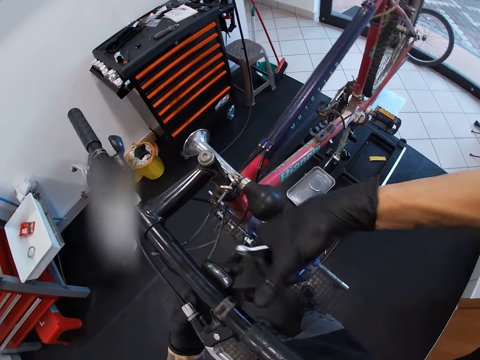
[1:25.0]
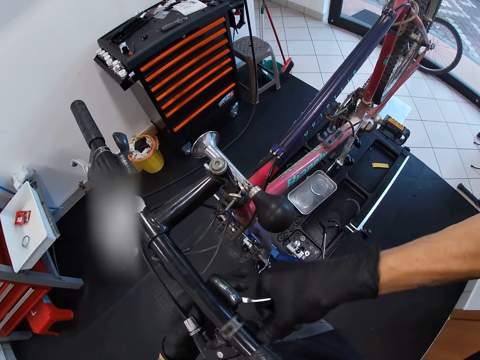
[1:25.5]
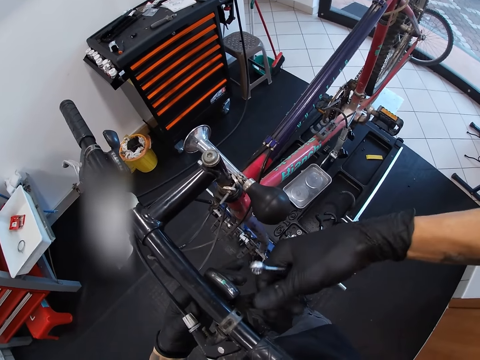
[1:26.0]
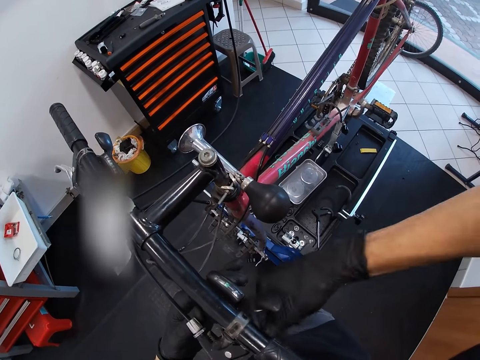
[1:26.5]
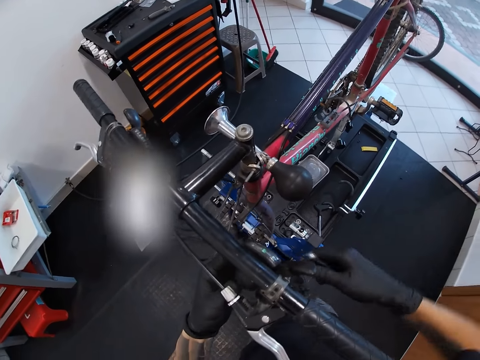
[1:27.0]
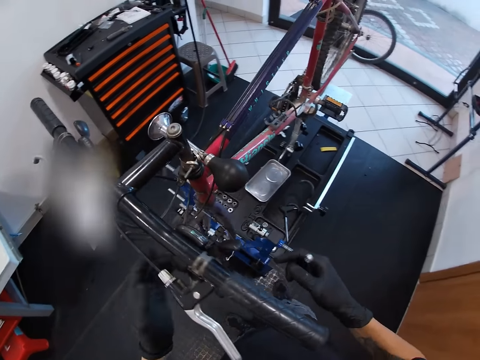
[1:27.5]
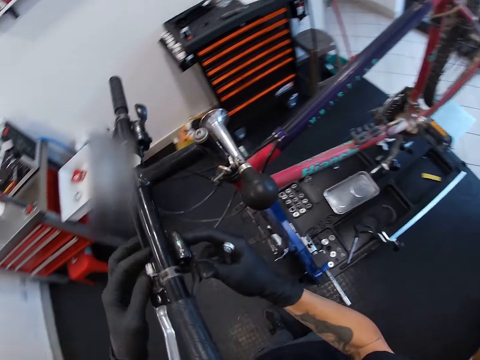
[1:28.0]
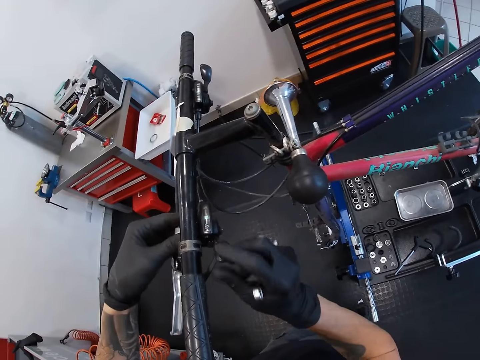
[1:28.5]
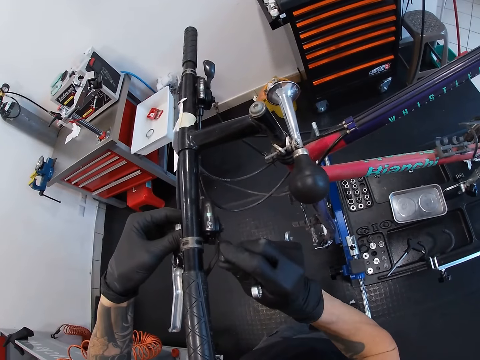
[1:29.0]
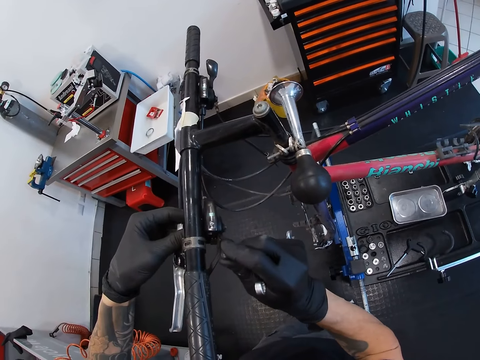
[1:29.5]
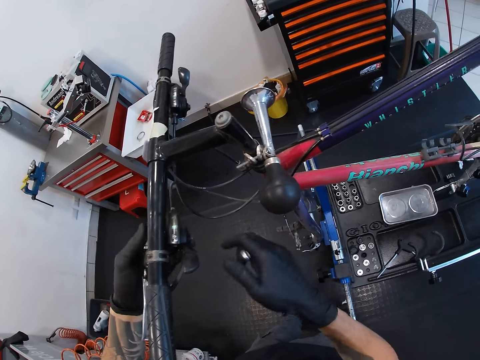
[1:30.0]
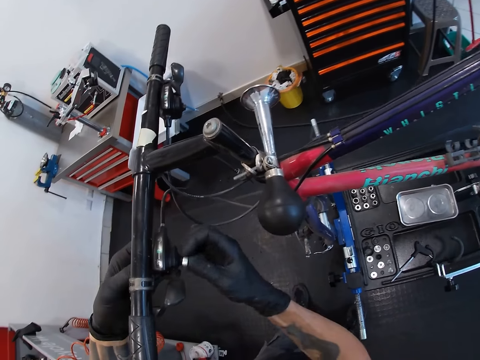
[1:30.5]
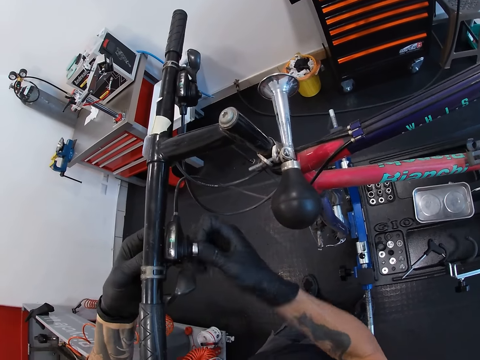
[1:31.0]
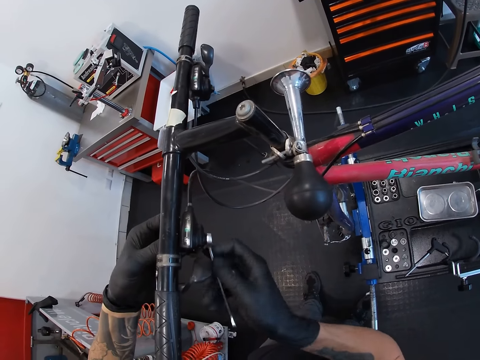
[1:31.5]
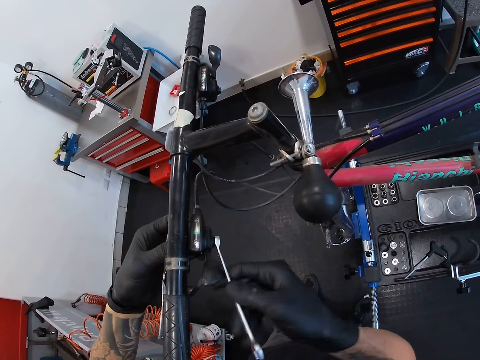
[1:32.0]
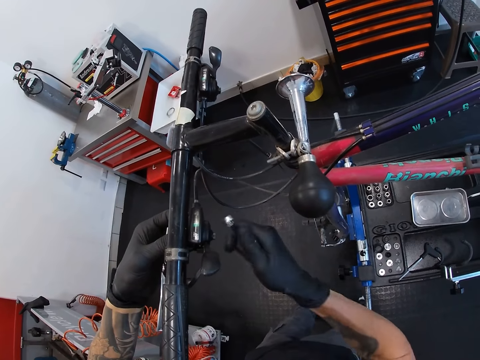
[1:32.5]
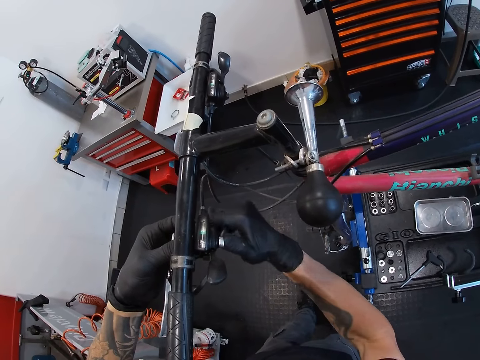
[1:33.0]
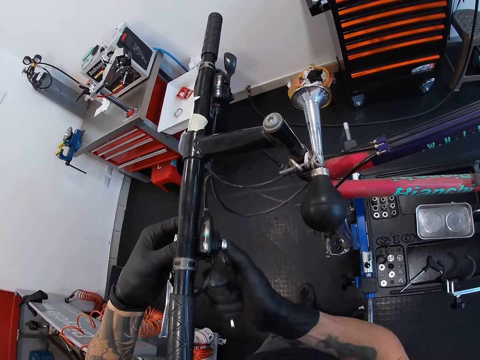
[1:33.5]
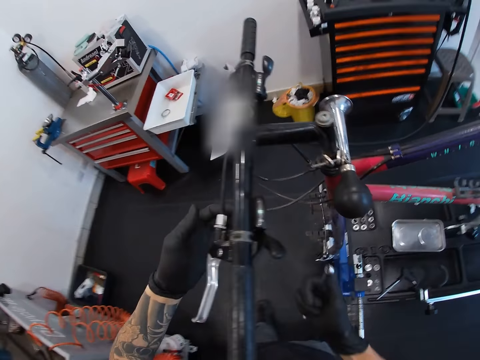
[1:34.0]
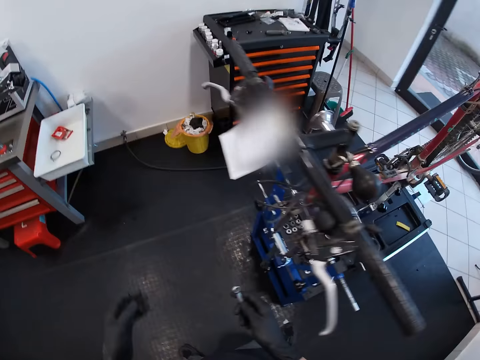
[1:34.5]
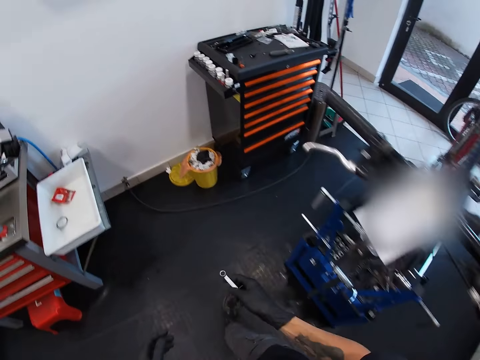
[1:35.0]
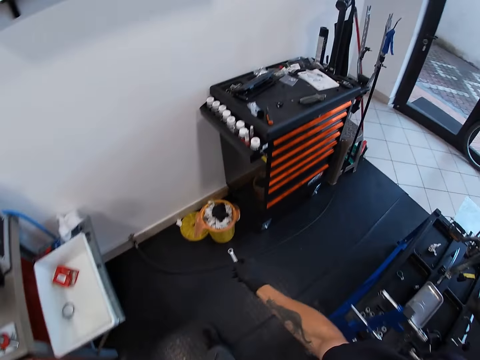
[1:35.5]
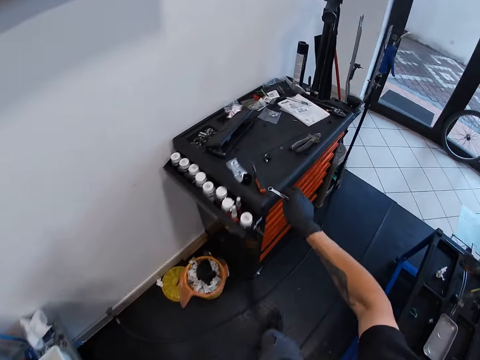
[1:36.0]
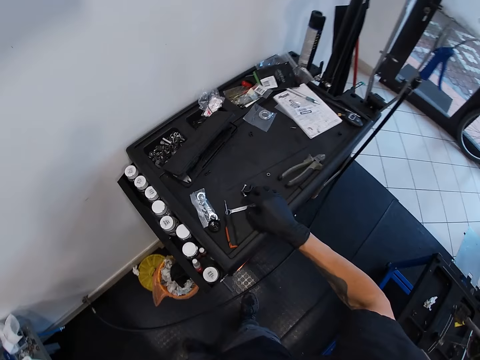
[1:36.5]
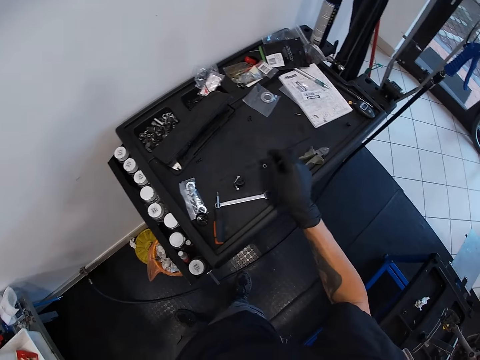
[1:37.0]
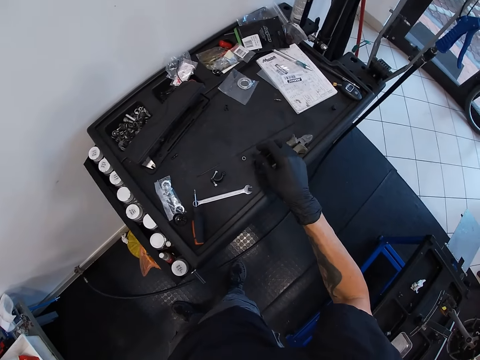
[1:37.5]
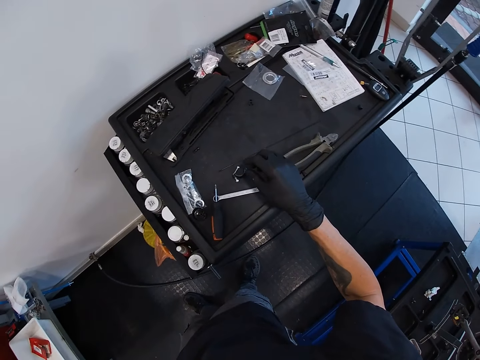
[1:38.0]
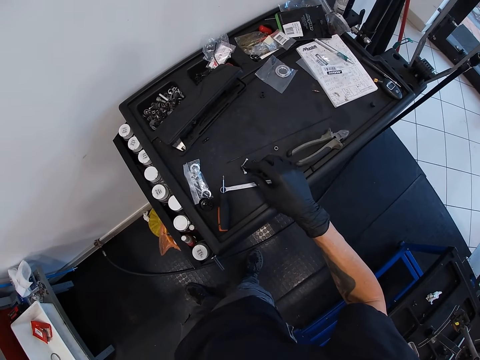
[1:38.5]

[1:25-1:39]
The camera wearer shakes the lever clamp control with his right hand. He tightens the lever clamp of the bicycle with the combination spanner in his right hand. He walks around. He drops the combination spanner on the tool box. He picks up a screw.

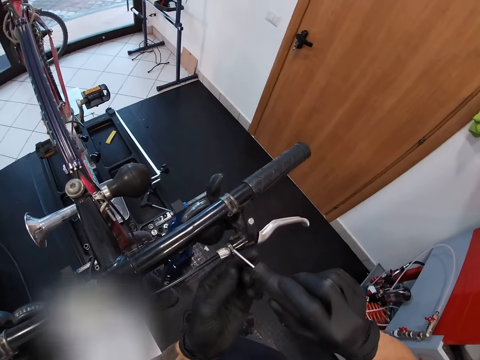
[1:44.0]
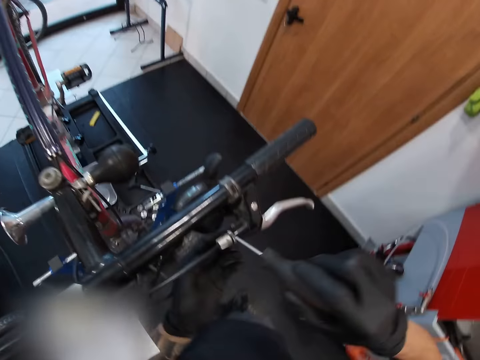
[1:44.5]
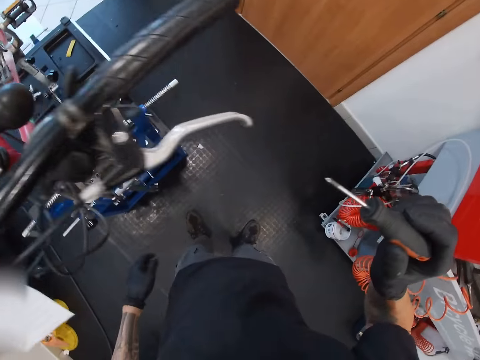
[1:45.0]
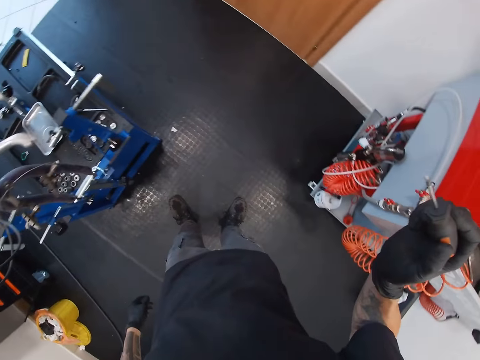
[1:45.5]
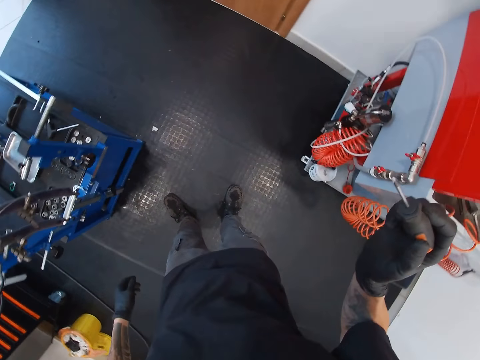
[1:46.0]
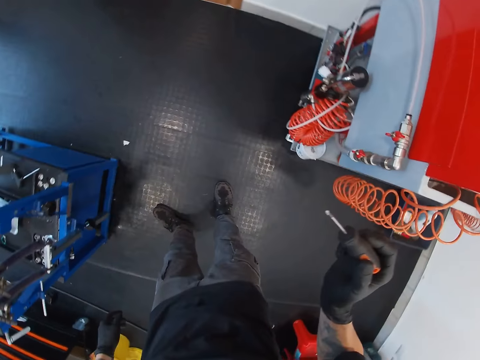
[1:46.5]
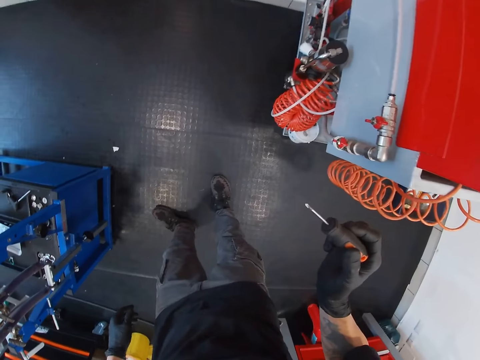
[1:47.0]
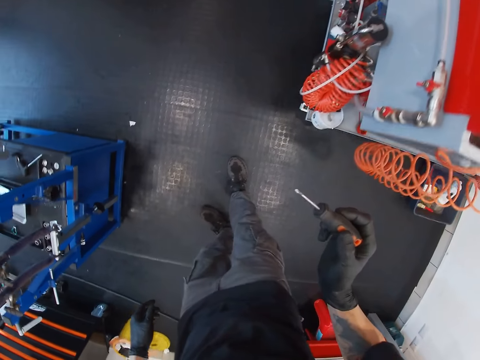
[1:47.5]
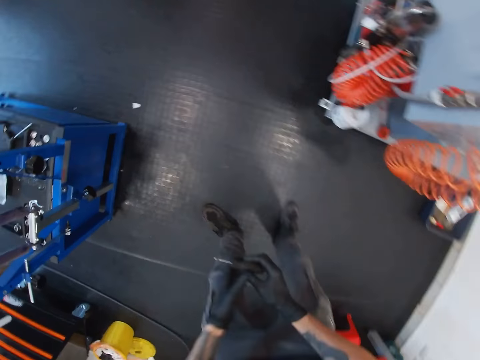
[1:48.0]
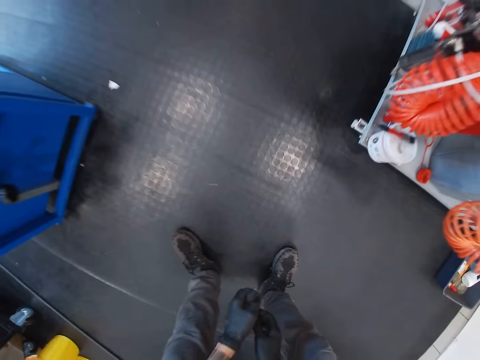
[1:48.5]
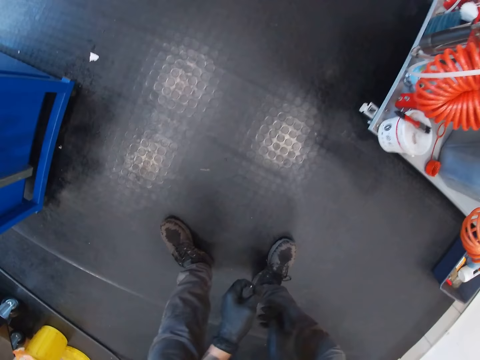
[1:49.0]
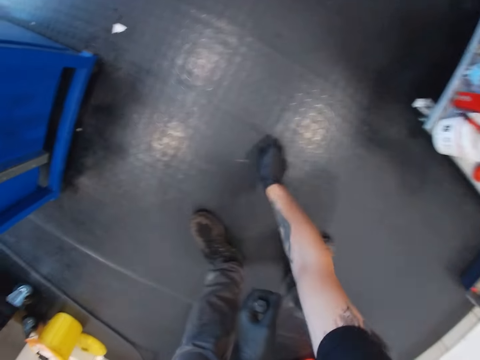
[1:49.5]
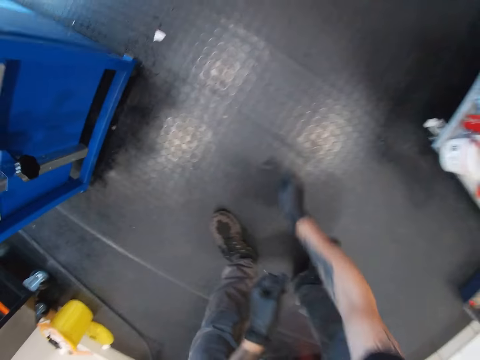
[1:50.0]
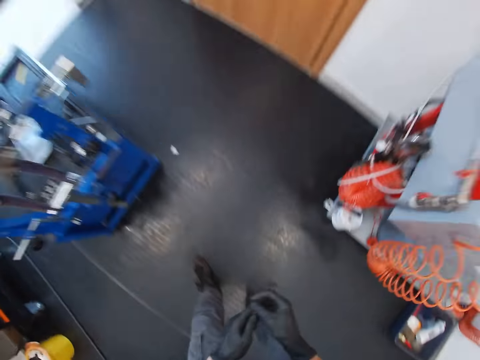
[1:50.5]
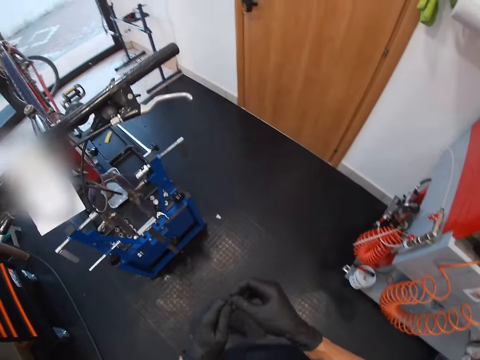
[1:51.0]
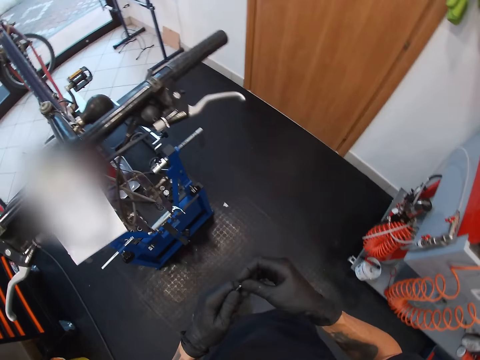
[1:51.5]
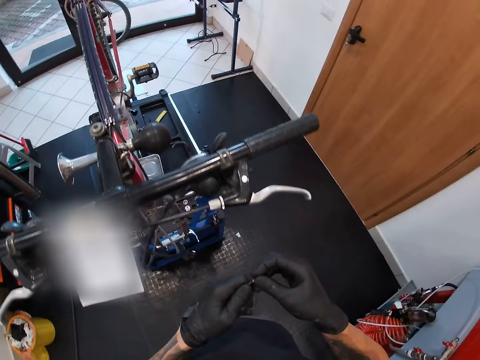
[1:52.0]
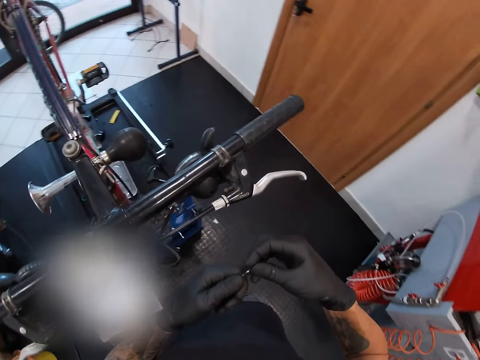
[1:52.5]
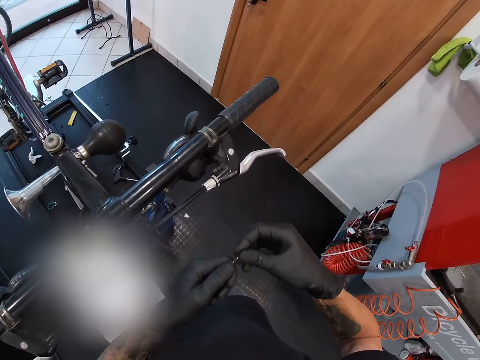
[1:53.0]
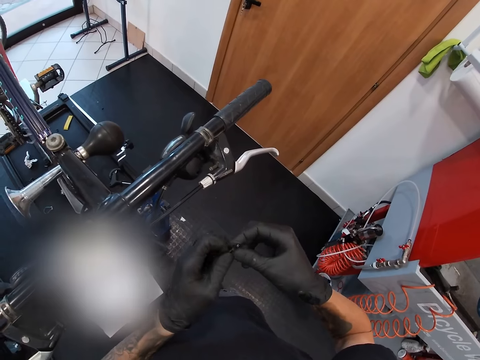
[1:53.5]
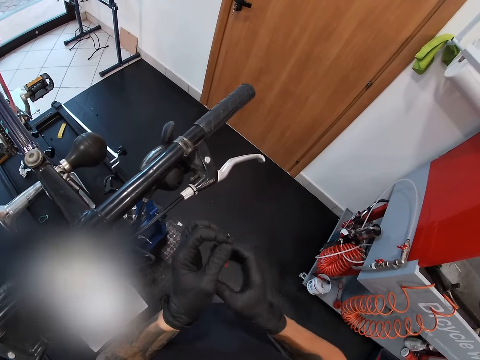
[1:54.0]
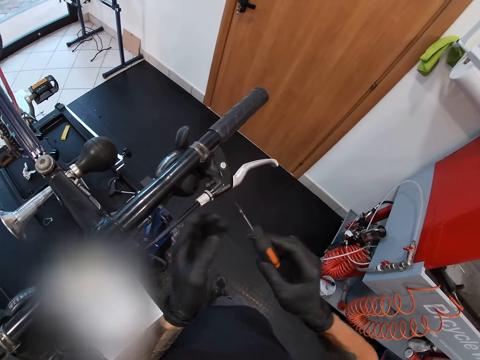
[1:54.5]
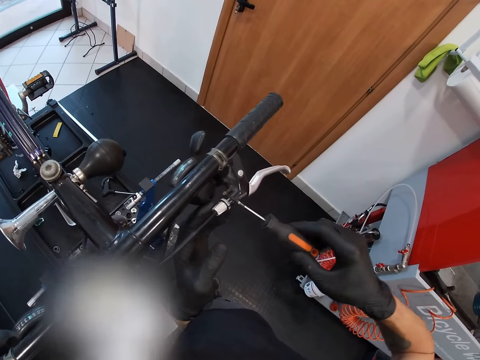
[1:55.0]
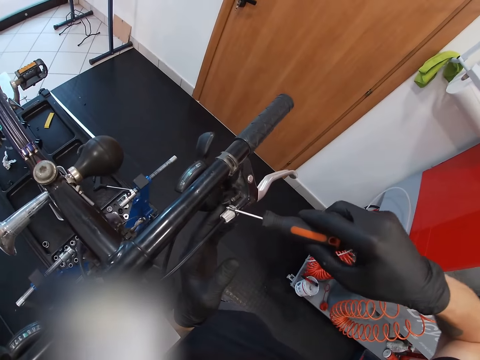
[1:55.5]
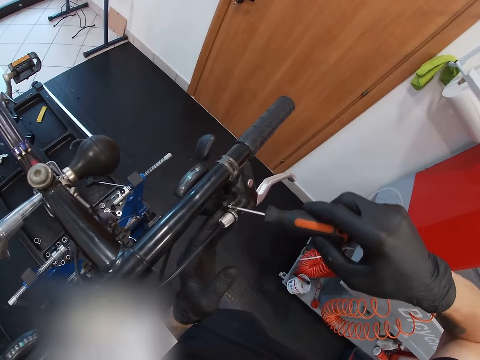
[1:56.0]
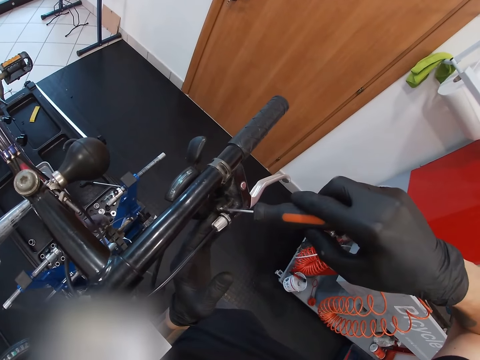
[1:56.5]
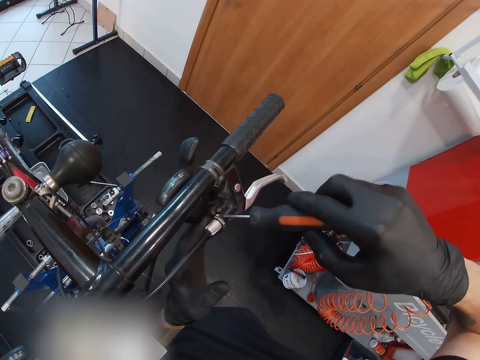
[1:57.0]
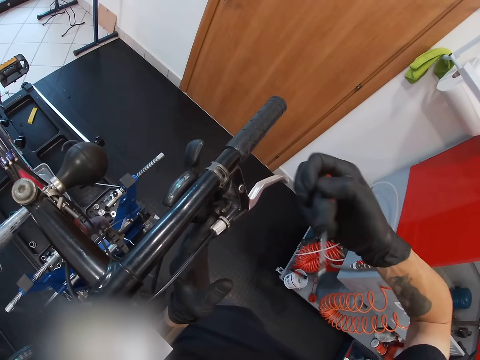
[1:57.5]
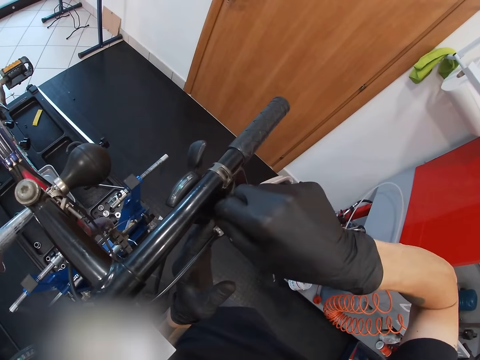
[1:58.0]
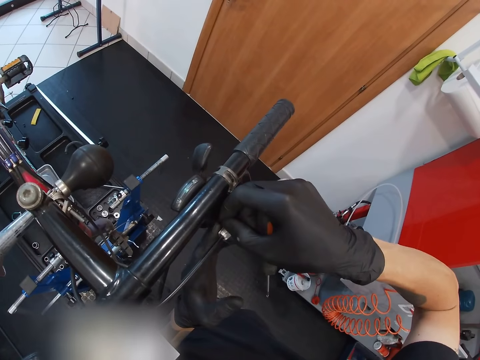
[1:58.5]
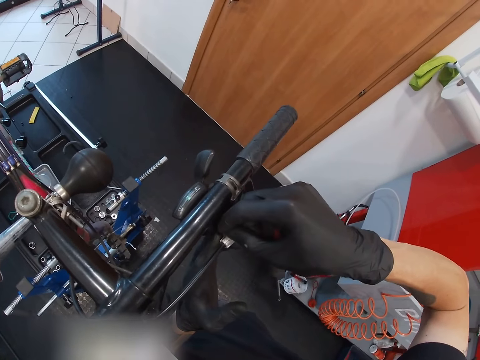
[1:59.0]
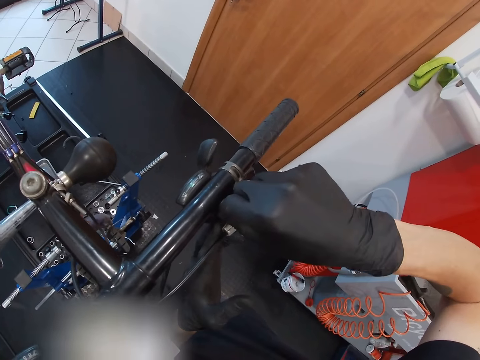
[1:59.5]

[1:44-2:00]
The camera wearer looks on the floor. He passes the screwdriver to his left hand. He looks around on the floor. He picks up the screw from the floor with his right hand. He attaches the screw to the screwdriver in his left hand. He passes the screwdriver to his right hand. He points the screwdriver towards the lever clamp with his right hand. He drops the screw on the bicycle. He fixes the screw with his right hand. He adjusts the lever clamp with his right hand.
